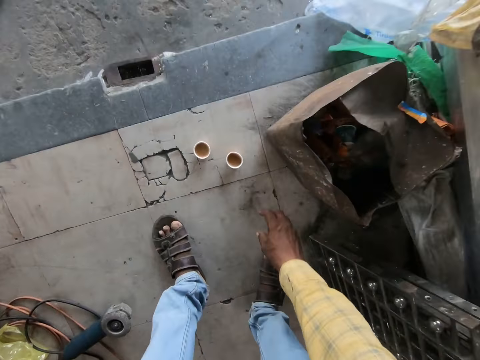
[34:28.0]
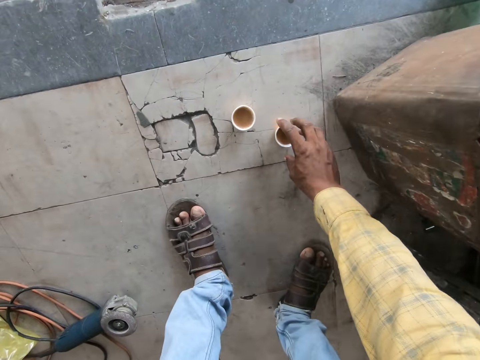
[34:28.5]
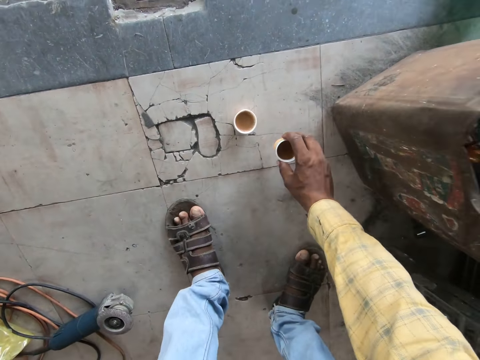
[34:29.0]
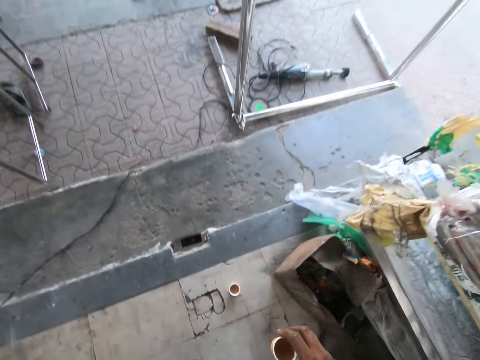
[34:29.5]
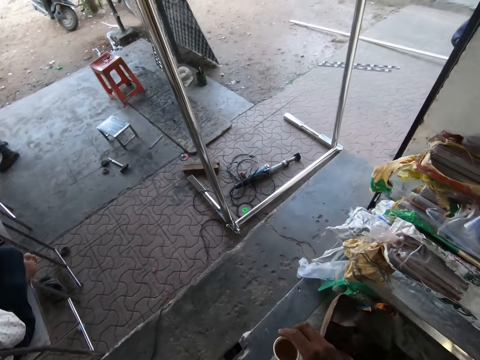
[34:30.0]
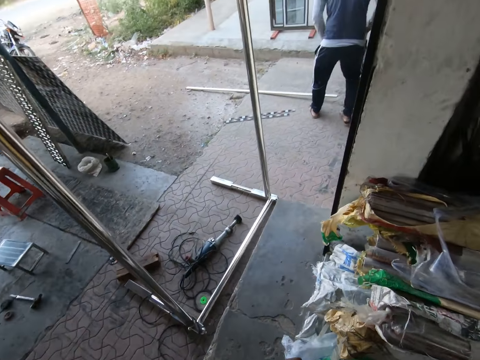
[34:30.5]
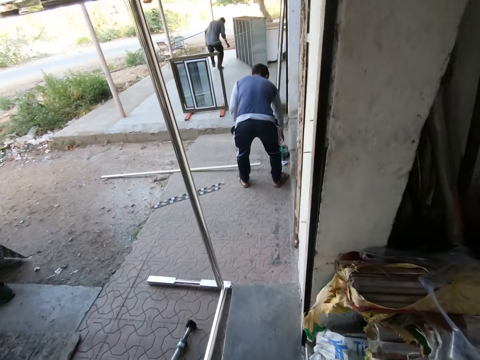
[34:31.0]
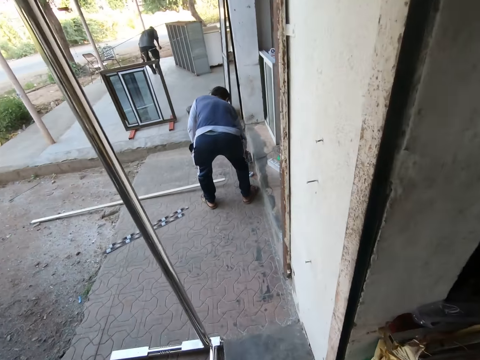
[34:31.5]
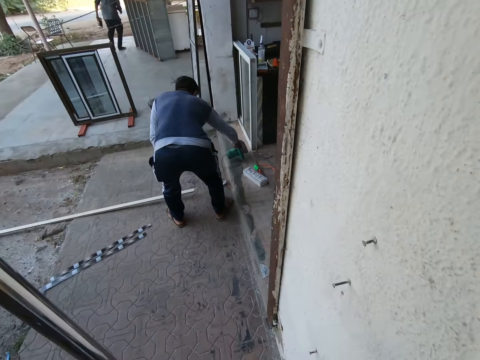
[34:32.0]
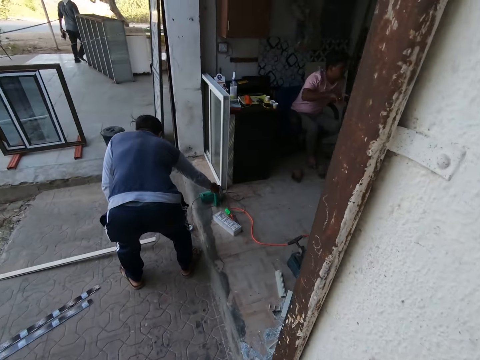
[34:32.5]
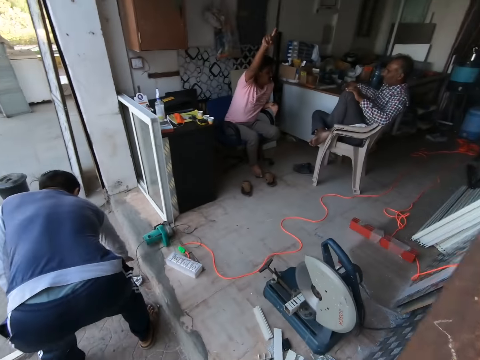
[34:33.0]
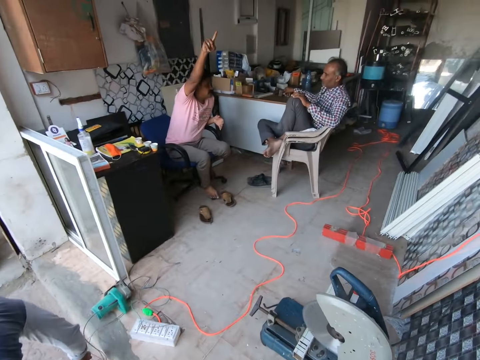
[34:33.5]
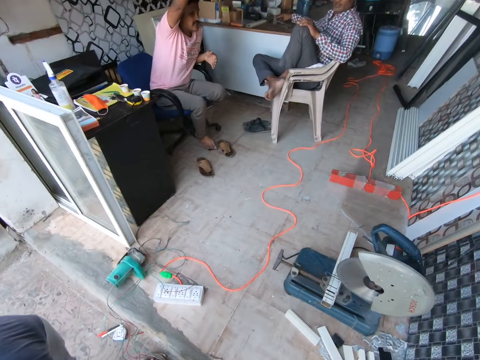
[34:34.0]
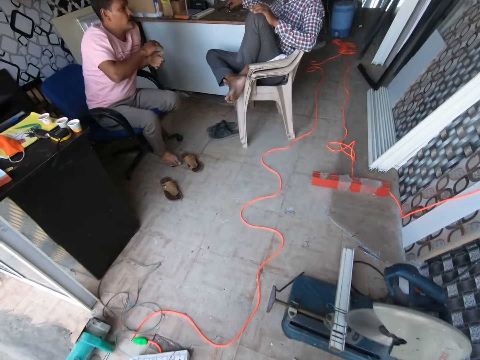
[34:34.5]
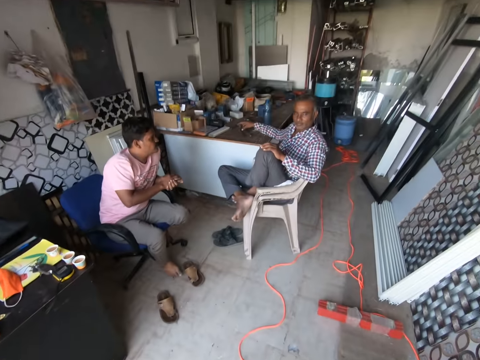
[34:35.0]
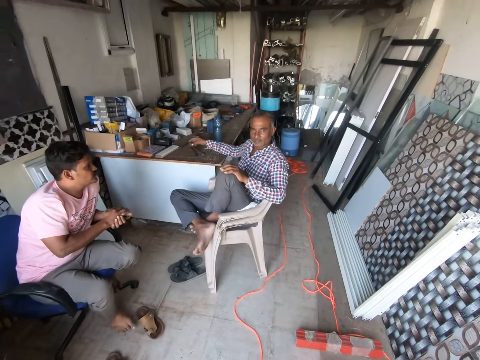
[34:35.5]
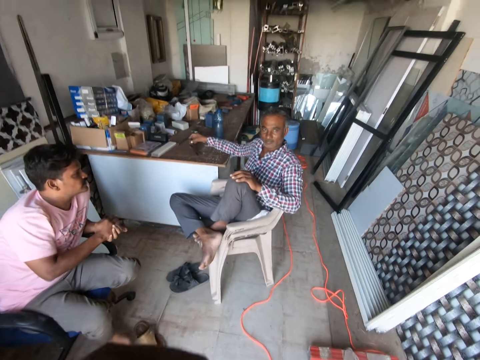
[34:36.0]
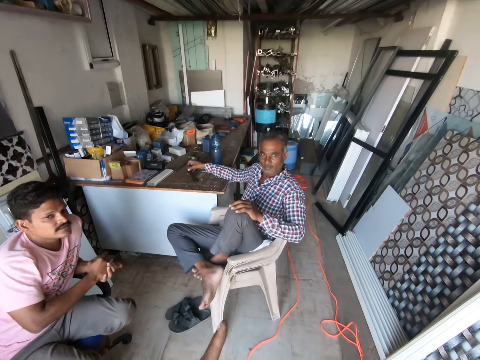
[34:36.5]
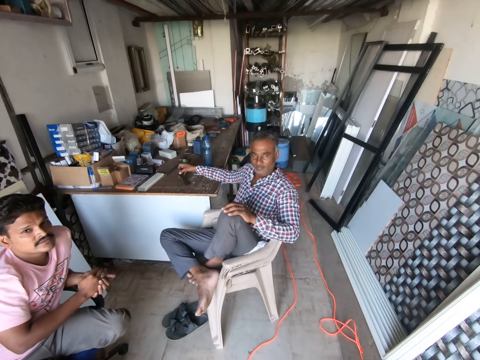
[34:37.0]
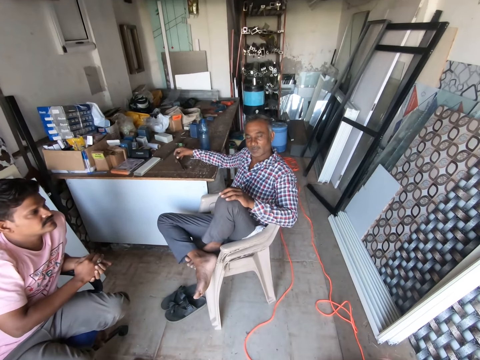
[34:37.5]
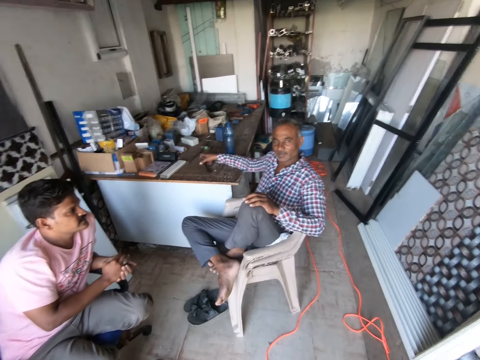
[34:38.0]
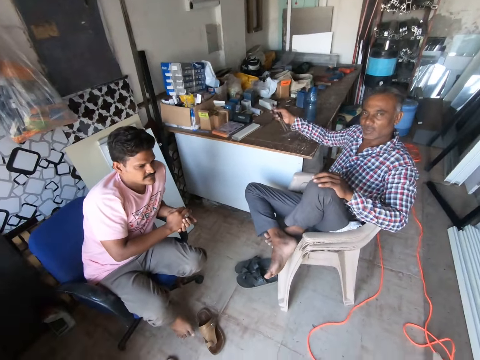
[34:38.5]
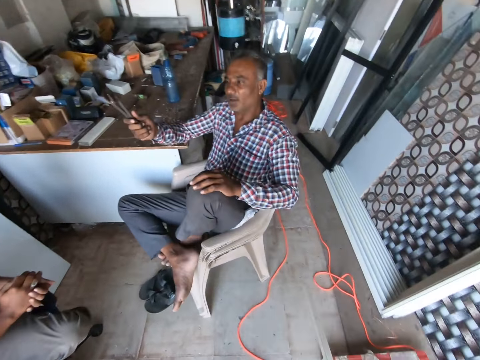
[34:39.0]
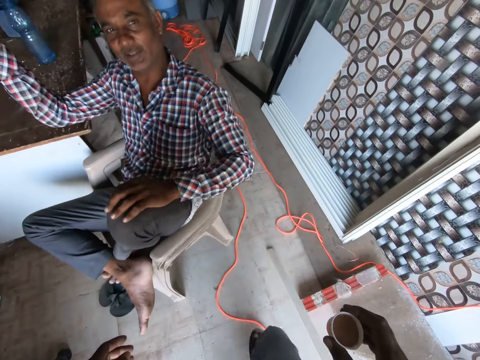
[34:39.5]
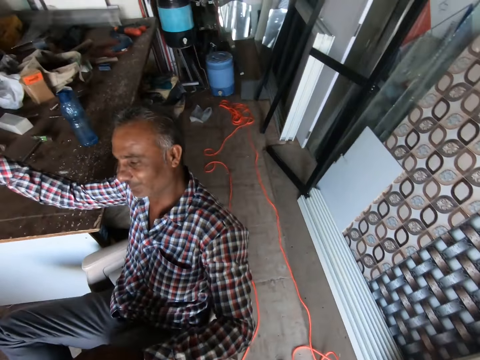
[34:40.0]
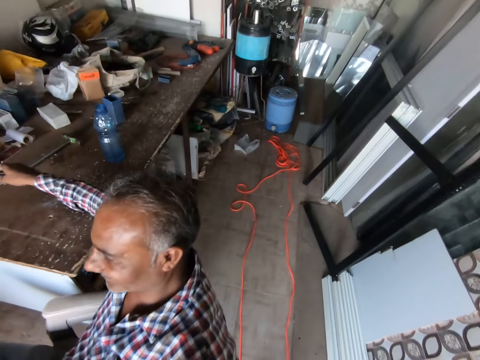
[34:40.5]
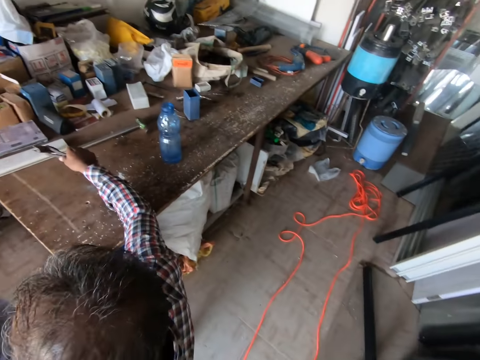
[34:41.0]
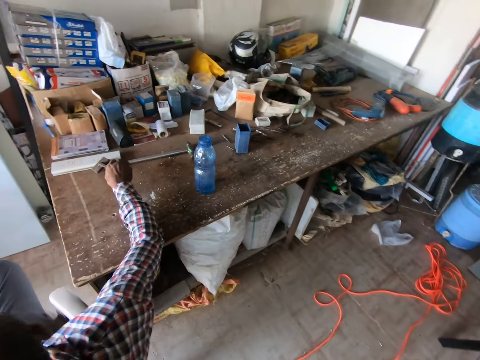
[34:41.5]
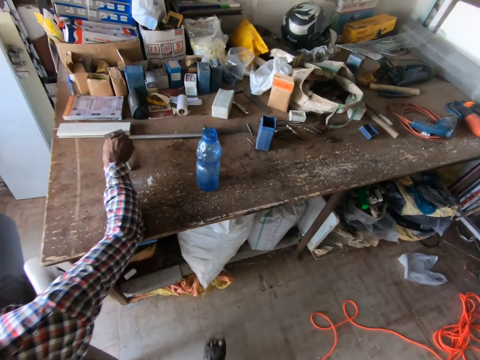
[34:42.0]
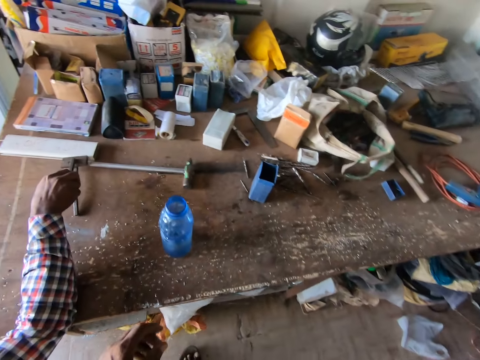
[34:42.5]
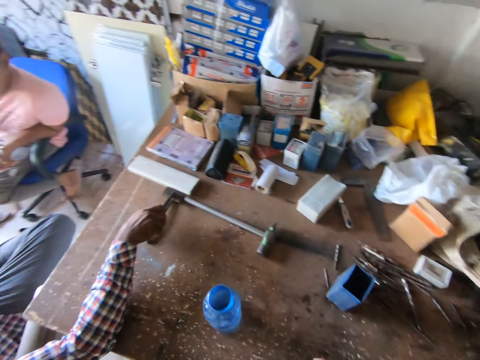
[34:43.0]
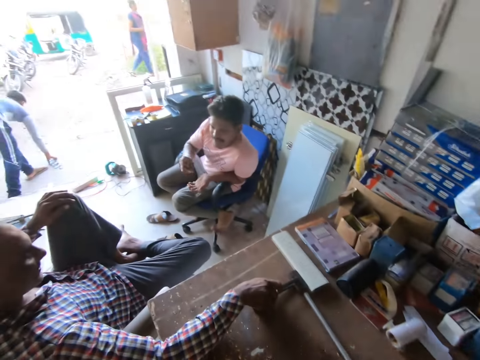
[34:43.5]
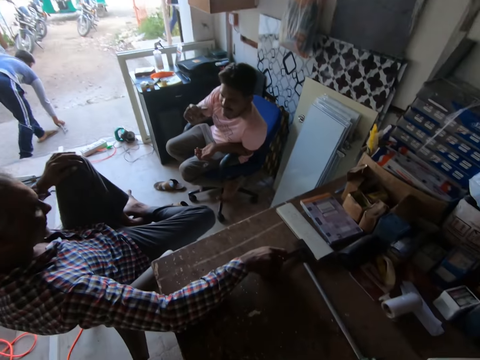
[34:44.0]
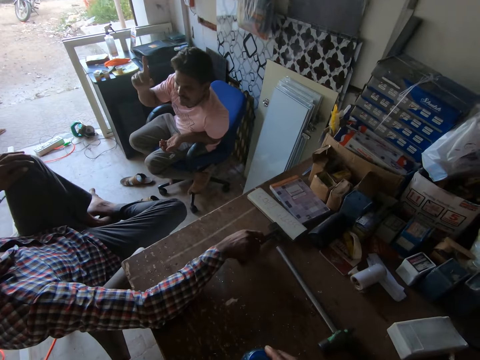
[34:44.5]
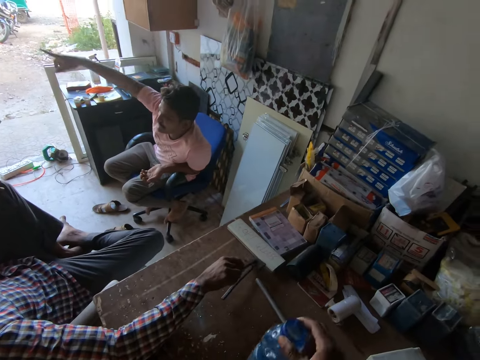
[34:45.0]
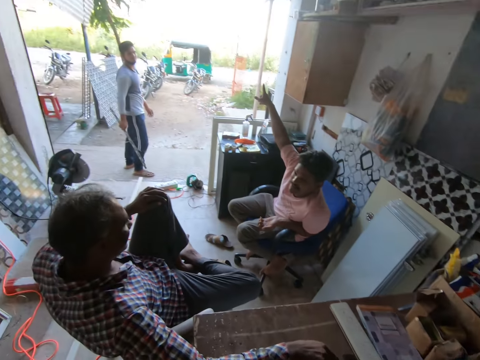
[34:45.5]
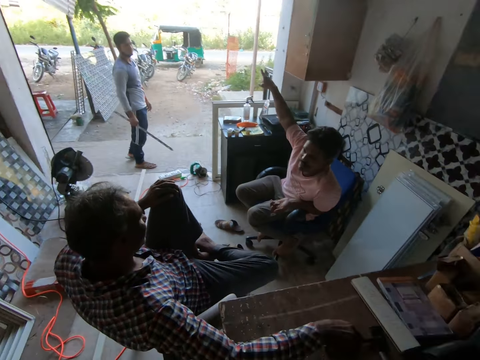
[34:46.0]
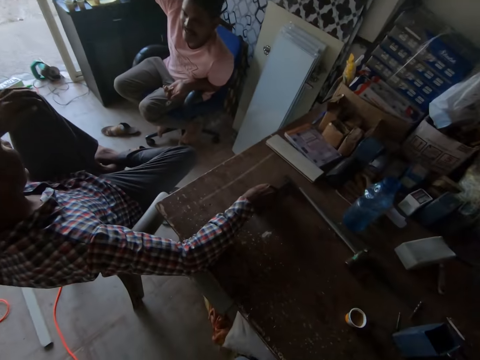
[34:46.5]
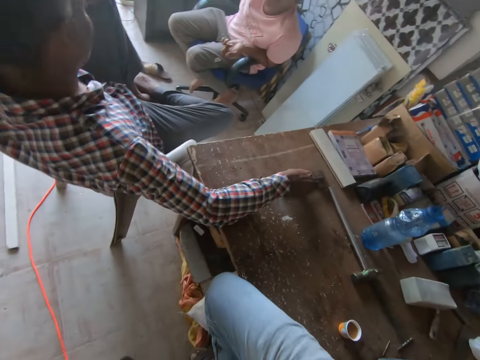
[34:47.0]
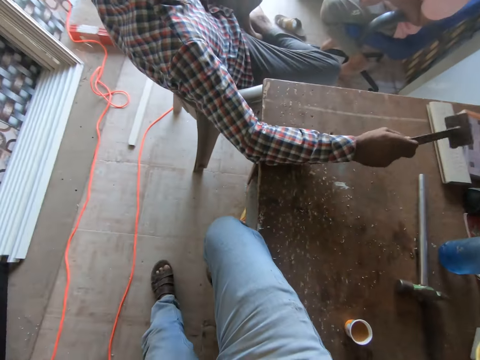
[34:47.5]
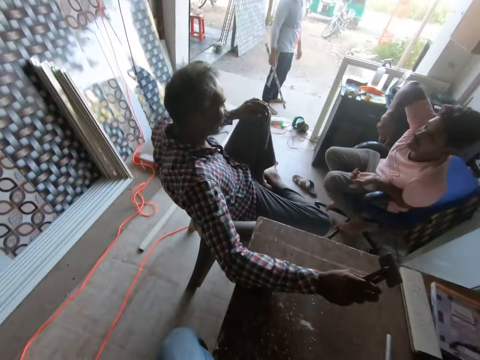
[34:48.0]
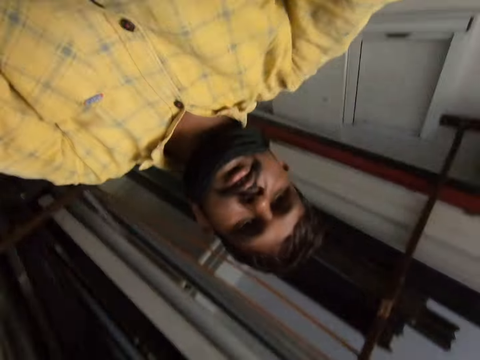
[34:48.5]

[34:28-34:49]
The camera wearer picks up a glass of something. They walk around. They converse with a man. The man moves his hand. The camera wearer walks around. The man hits the hammer on the table. The camera wearer puts the bottle on the table. They hold the bottle. They sit on the table. They look around.
